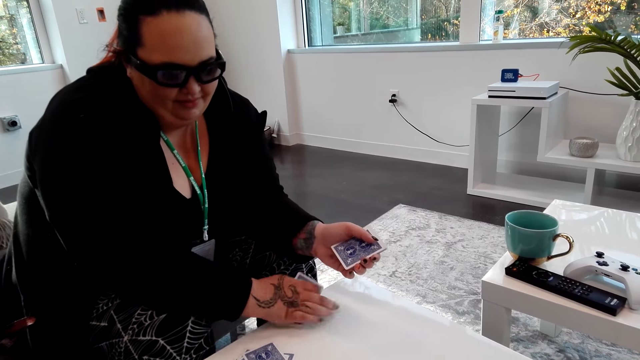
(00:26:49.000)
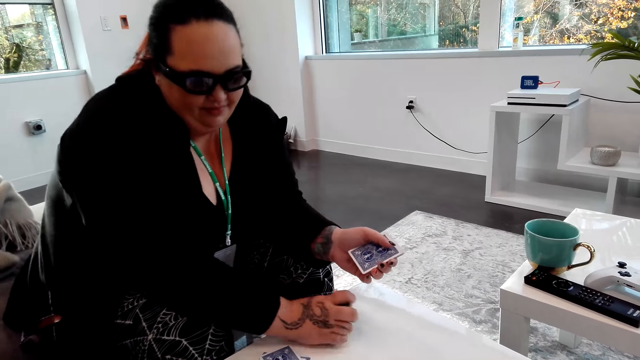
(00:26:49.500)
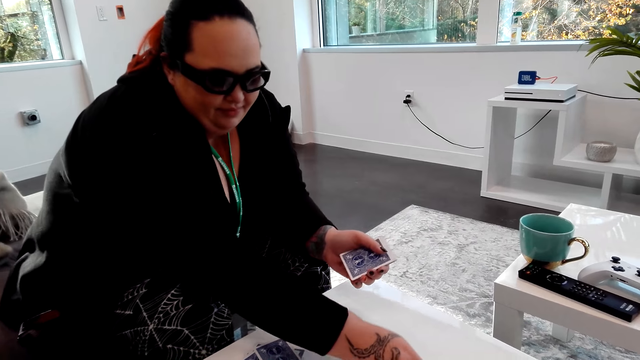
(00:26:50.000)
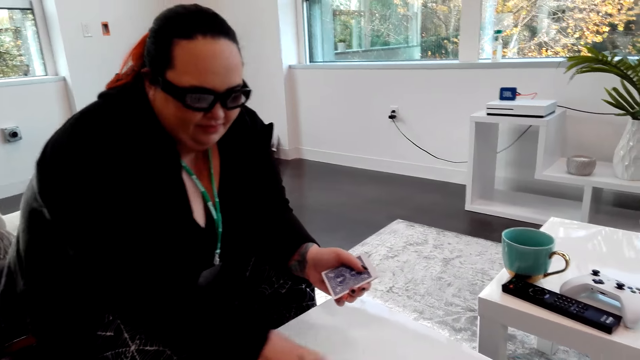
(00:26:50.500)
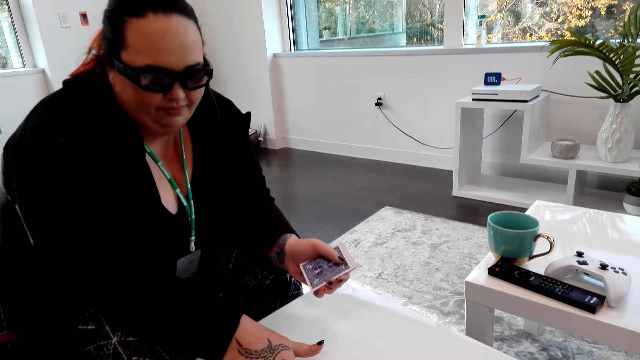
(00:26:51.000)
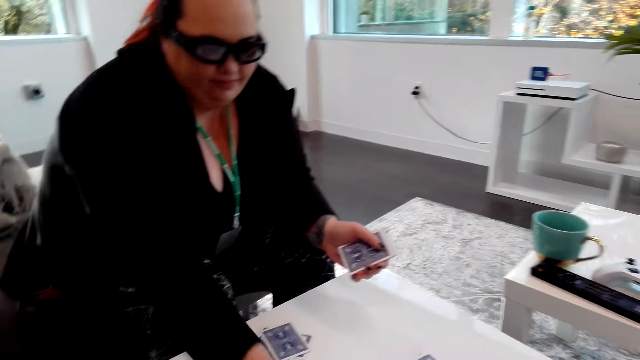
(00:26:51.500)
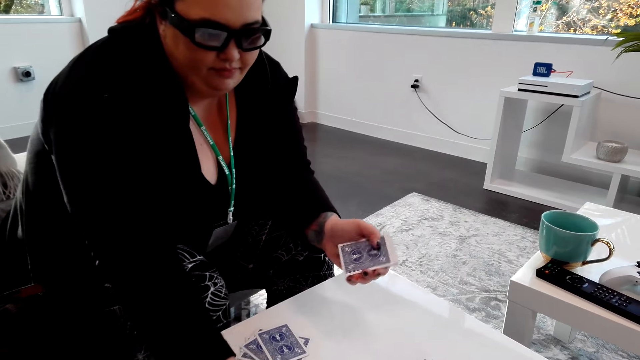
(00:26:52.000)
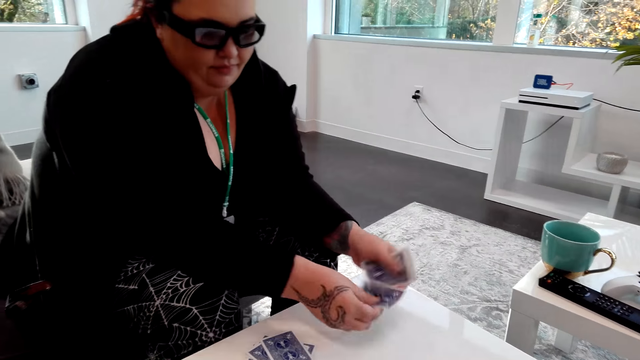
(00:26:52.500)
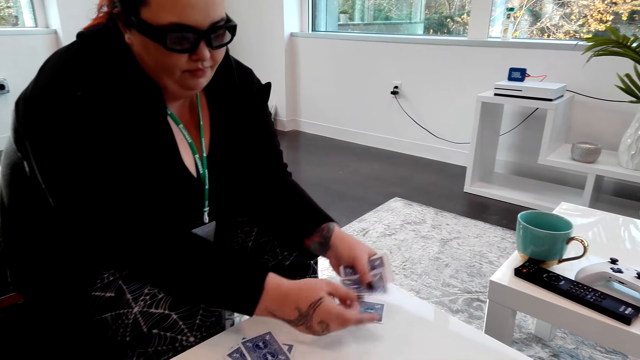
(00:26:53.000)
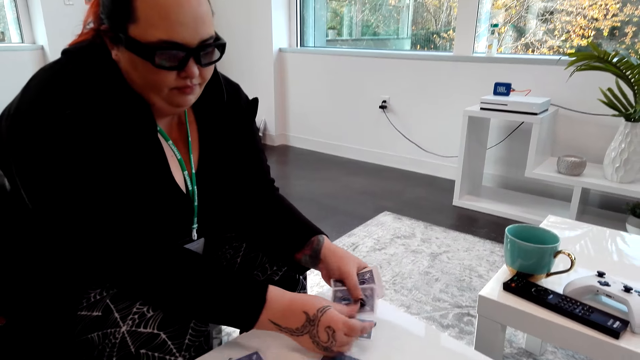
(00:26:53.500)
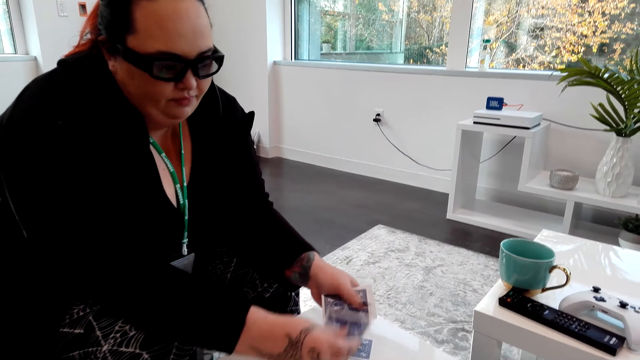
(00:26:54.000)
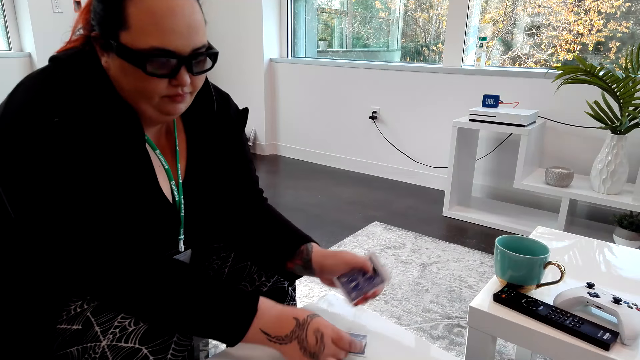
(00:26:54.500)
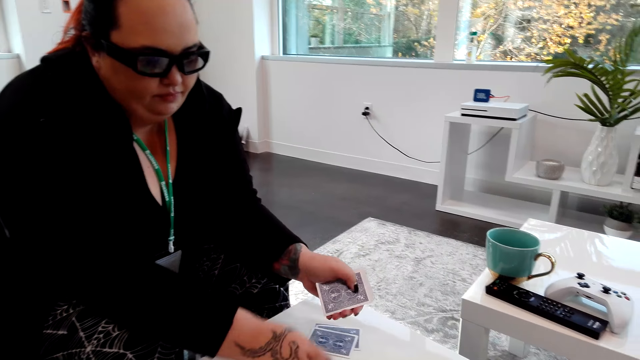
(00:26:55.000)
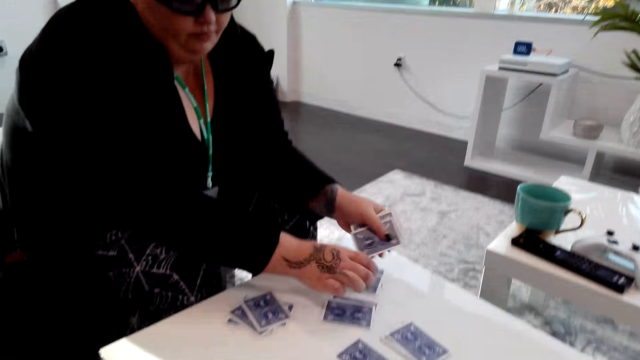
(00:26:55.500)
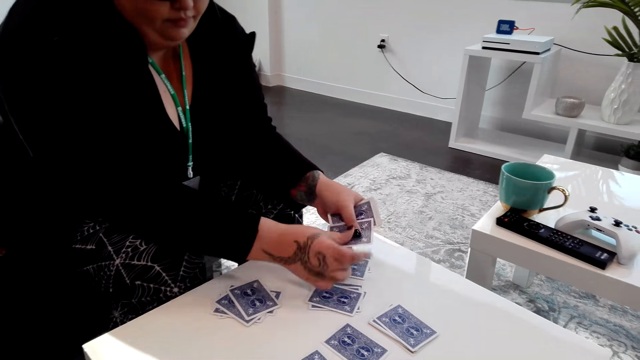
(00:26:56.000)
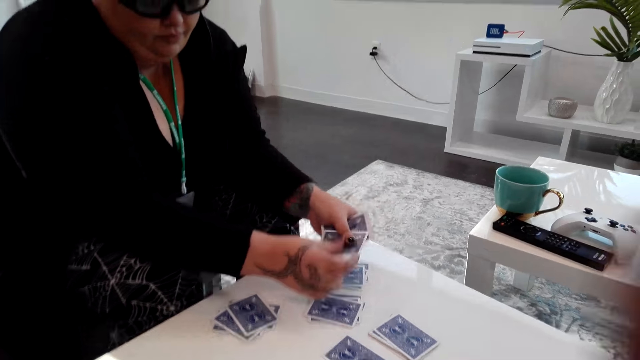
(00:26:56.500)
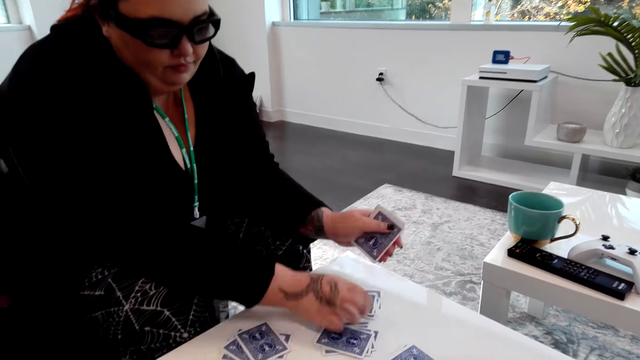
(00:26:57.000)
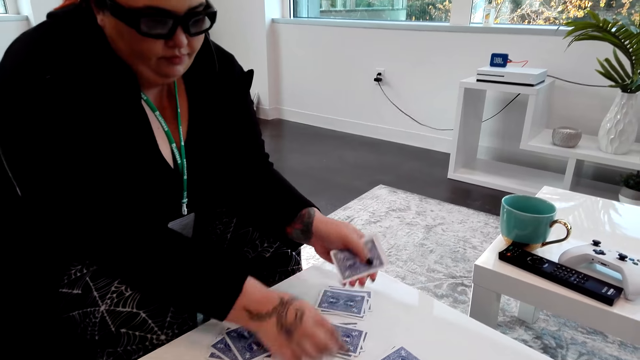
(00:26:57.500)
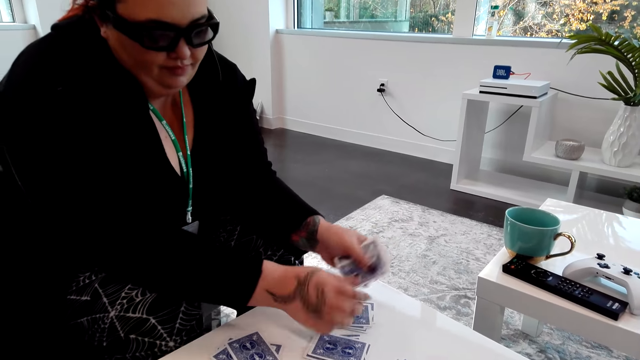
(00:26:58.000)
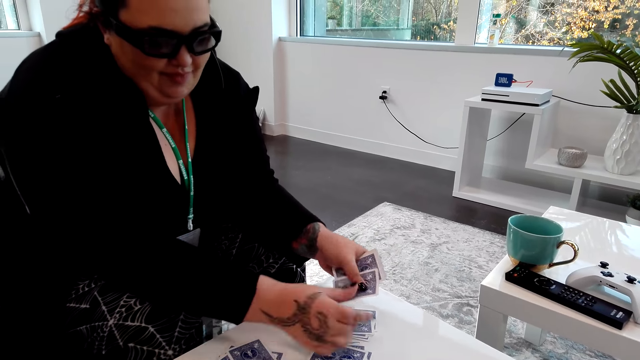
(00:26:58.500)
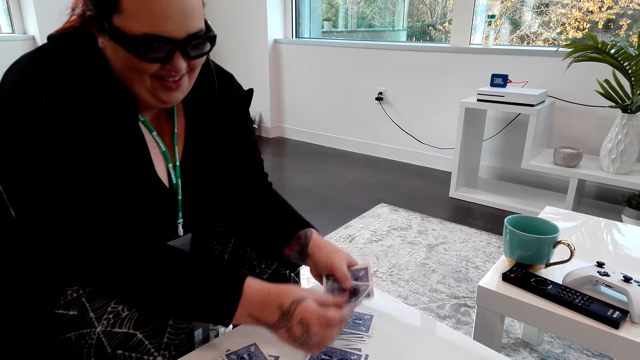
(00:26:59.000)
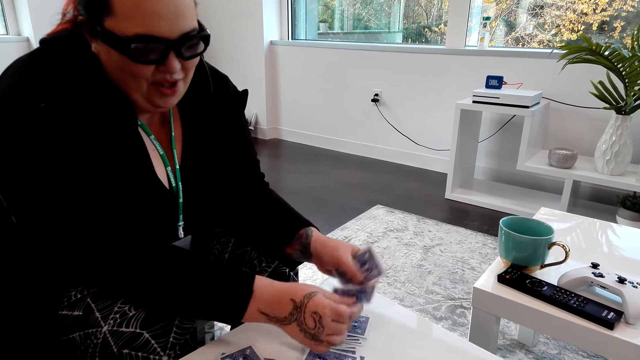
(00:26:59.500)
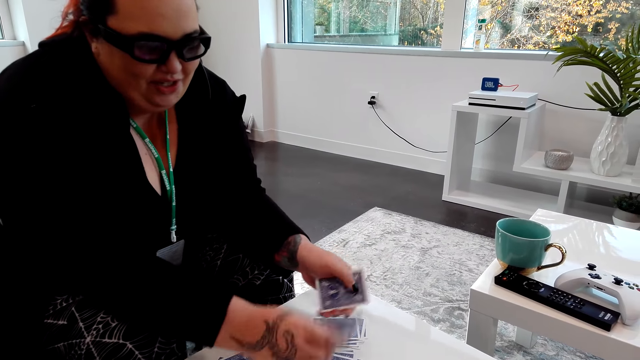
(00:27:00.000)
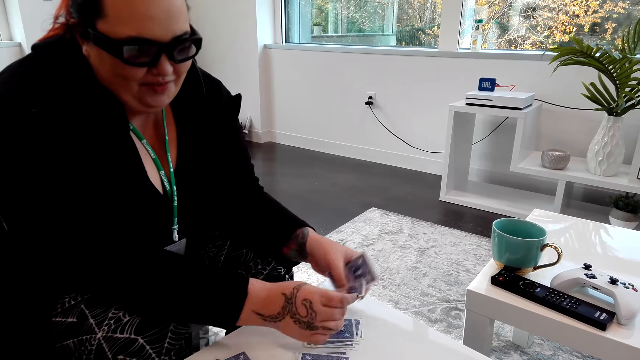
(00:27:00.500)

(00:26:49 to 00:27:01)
A woman sorts the cards and places the cards on the table.

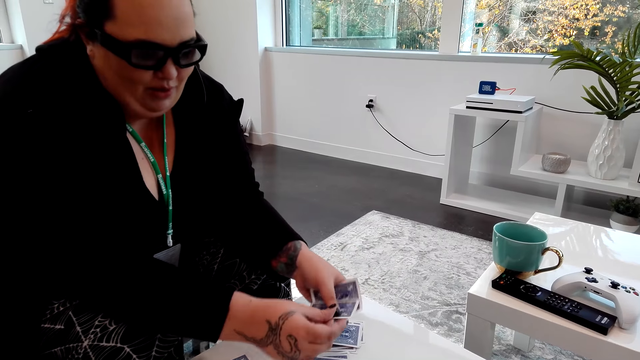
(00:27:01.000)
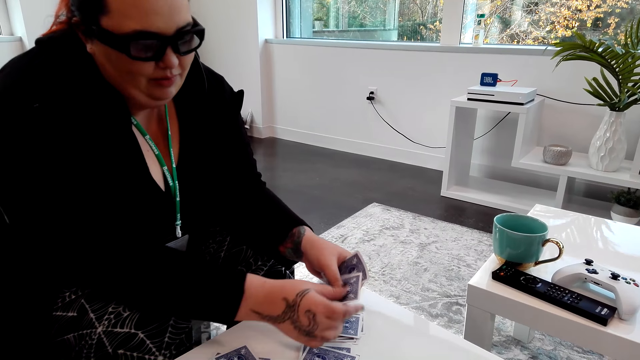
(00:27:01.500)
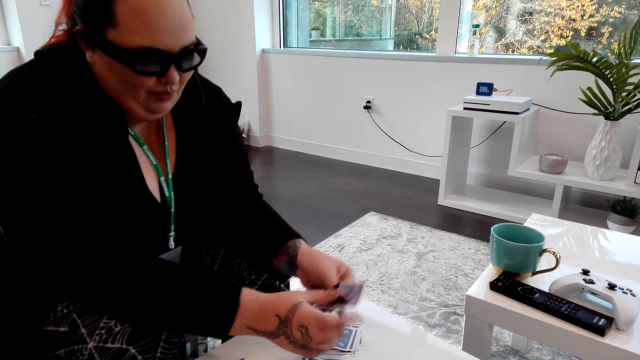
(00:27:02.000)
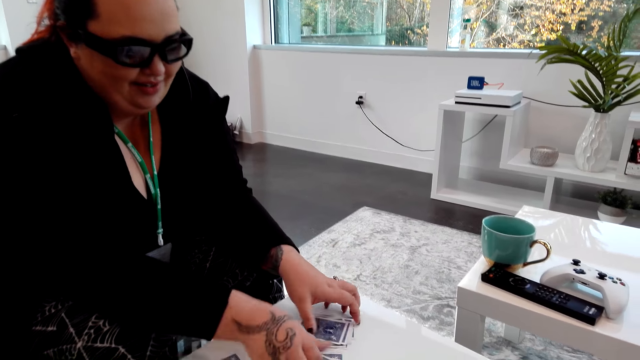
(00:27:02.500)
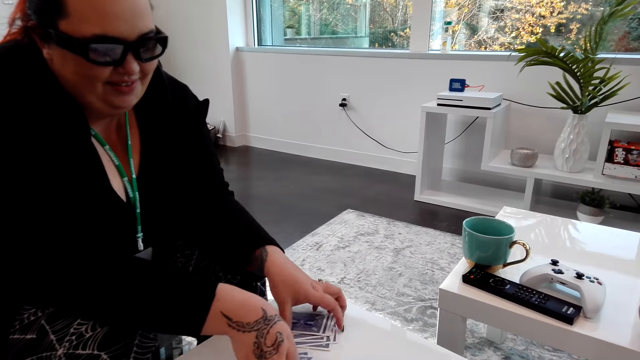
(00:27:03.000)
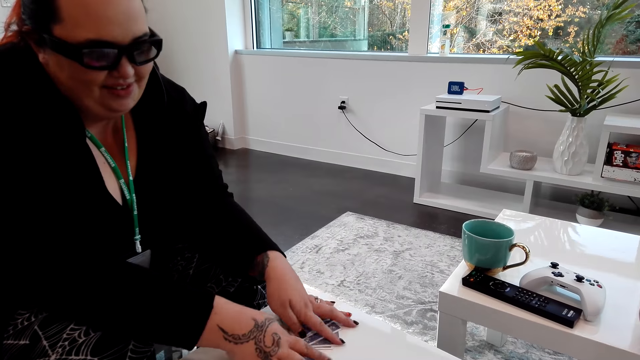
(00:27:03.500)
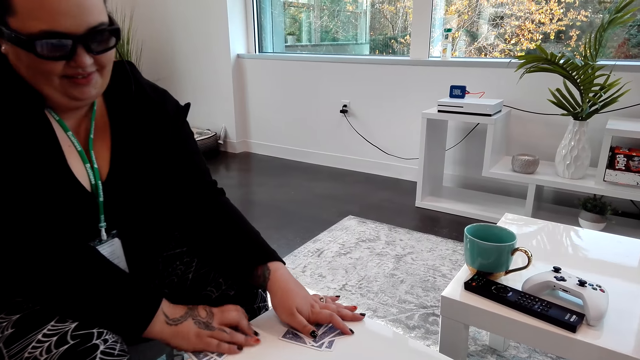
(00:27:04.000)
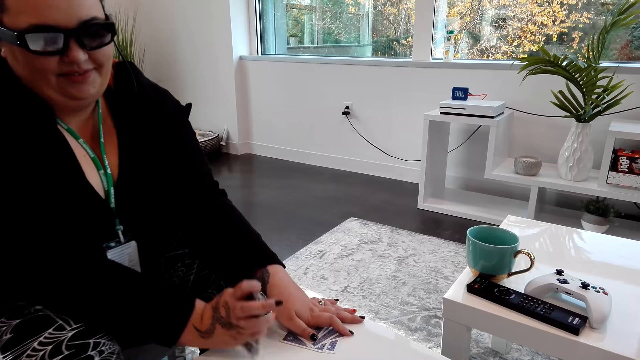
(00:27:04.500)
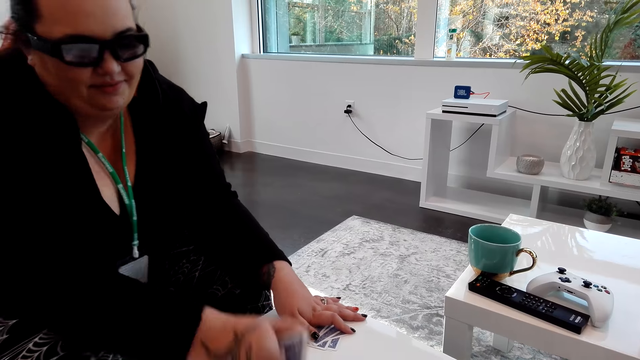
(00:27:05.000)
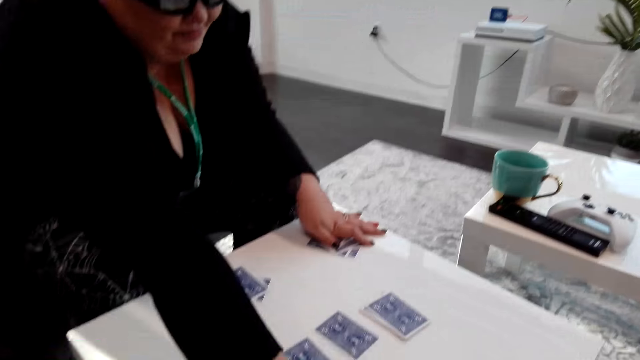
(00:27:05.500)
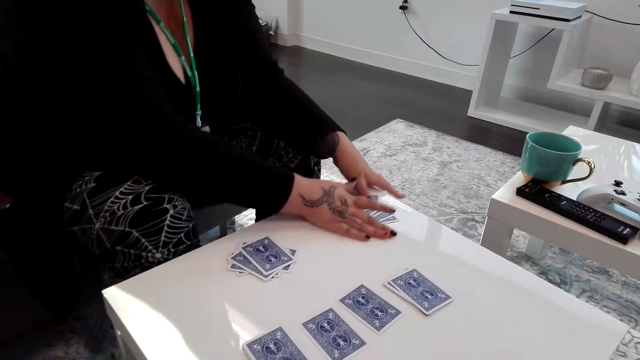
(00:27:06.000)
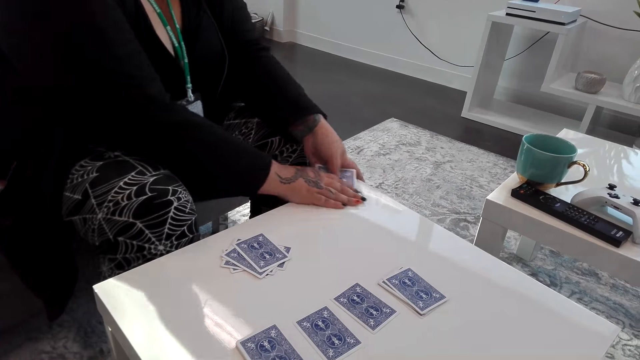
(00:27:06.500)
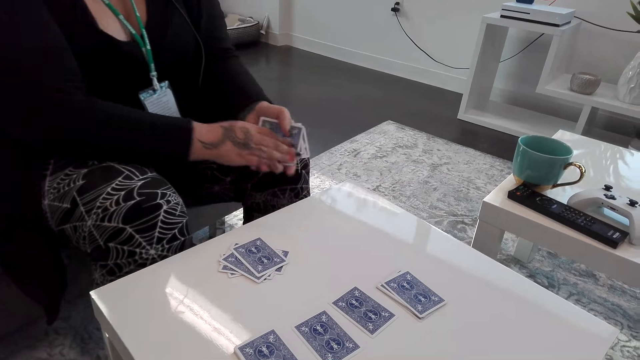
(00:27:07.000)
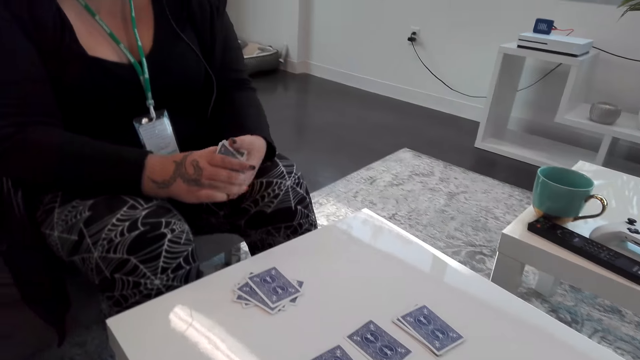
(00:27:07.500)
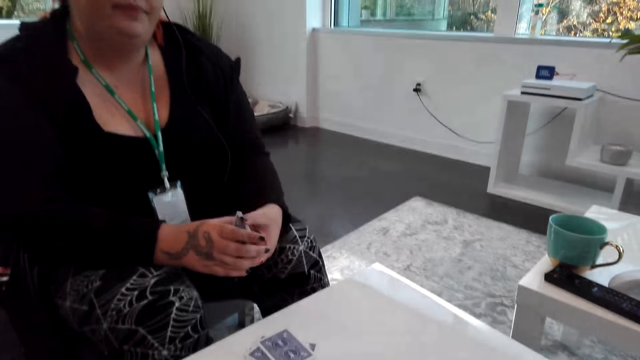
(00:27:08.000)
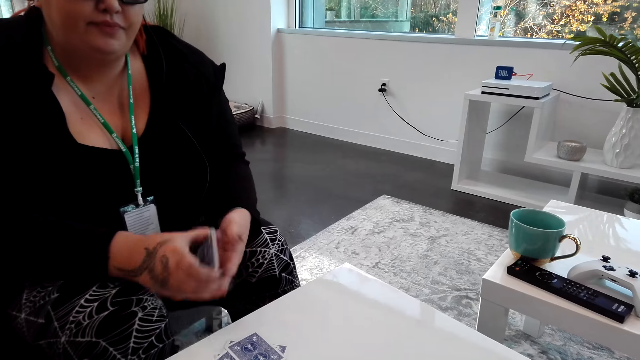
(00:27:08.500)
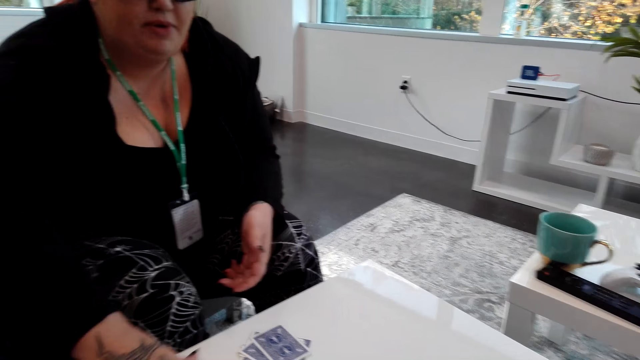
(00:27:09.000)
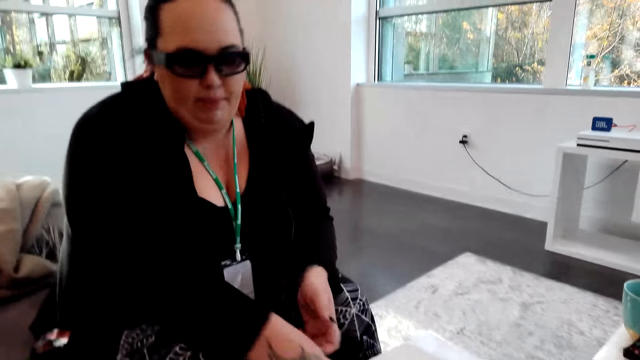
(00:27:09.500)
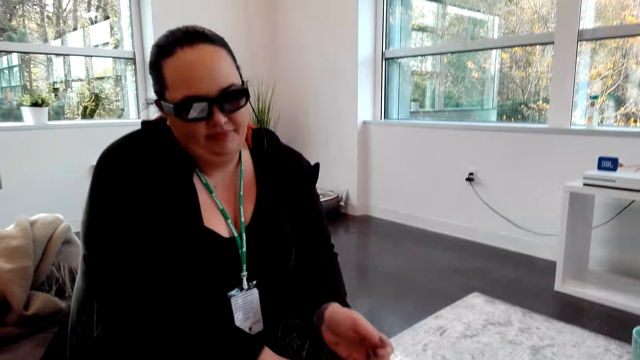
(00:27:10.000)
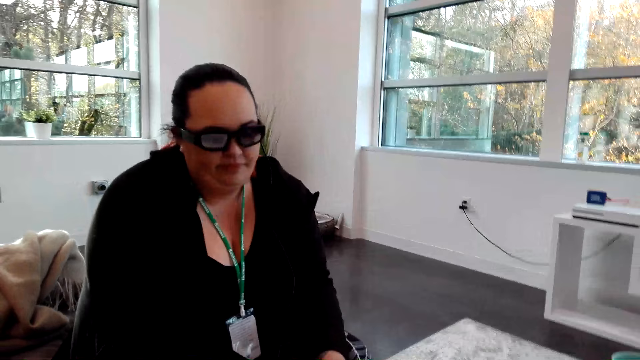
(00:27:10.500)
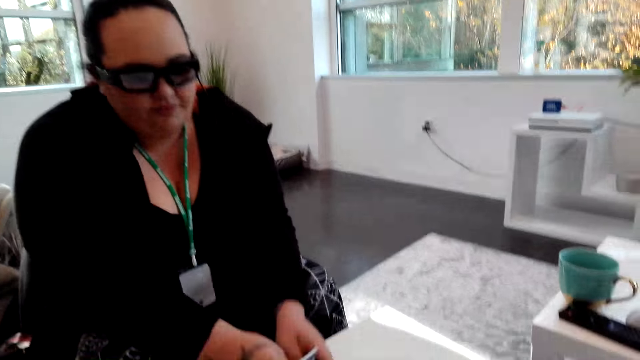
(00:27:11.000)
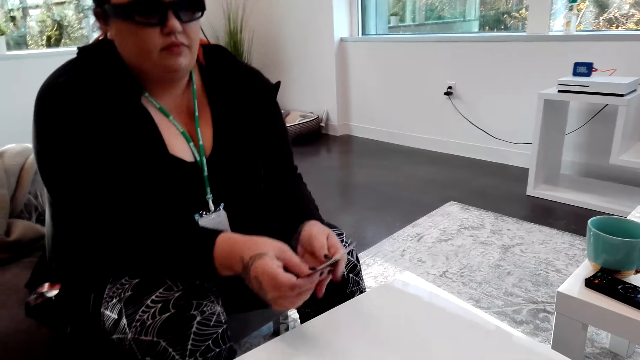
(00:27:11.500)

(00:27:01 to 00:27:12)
A woman picks cards, places the cards on the table and picks the cards. The camera wearer takes the cards. The woman places the cards on the table and picks the cards.
